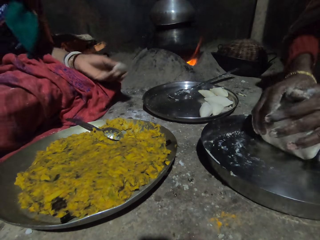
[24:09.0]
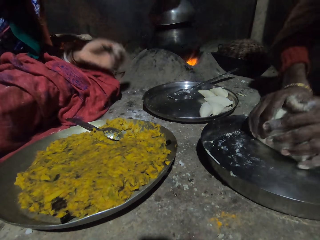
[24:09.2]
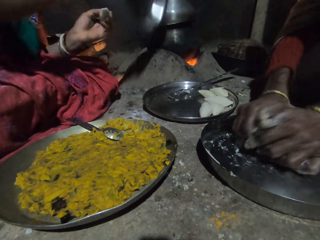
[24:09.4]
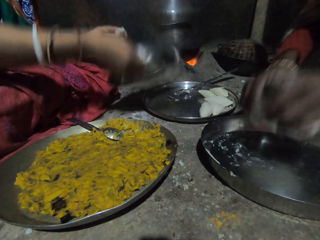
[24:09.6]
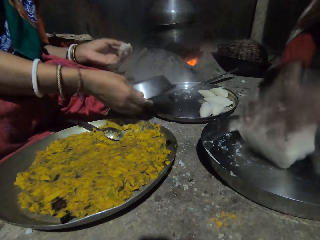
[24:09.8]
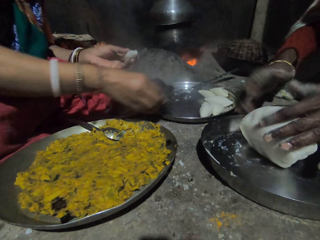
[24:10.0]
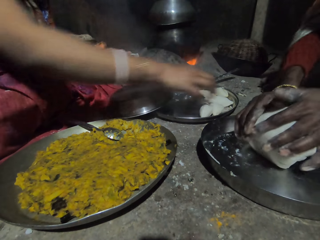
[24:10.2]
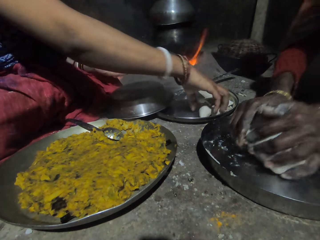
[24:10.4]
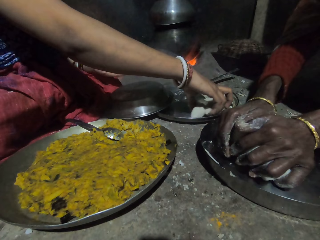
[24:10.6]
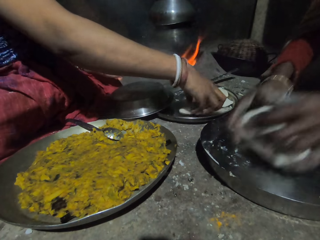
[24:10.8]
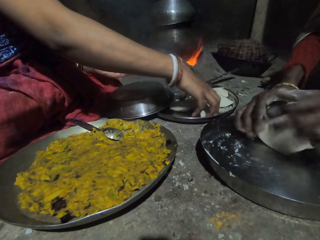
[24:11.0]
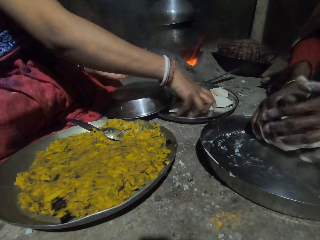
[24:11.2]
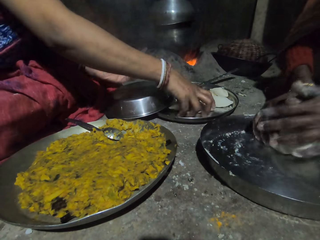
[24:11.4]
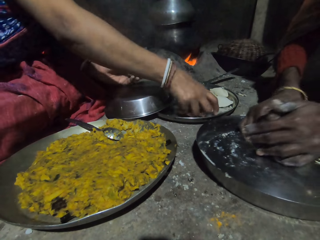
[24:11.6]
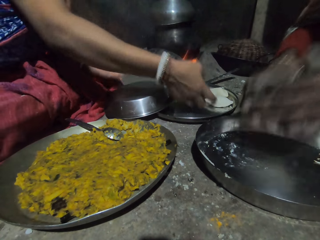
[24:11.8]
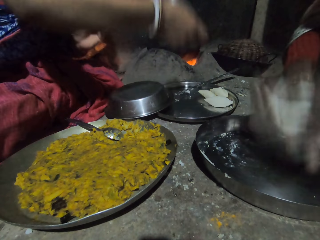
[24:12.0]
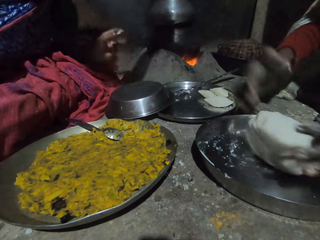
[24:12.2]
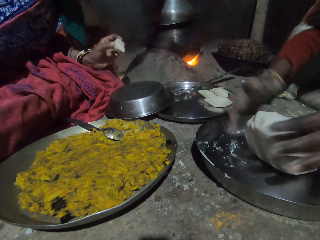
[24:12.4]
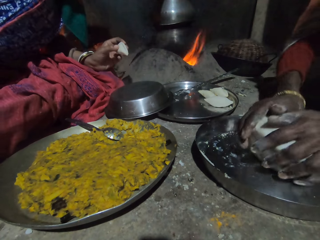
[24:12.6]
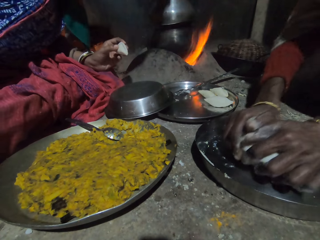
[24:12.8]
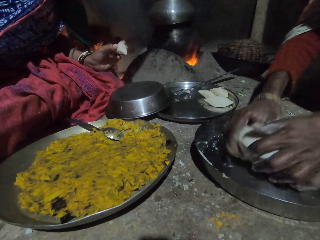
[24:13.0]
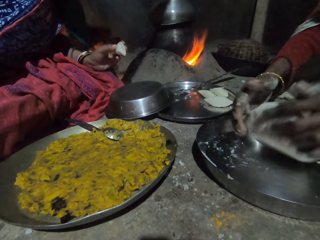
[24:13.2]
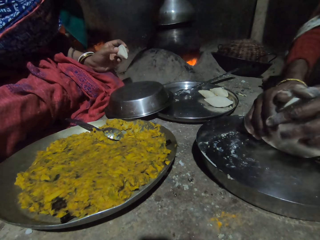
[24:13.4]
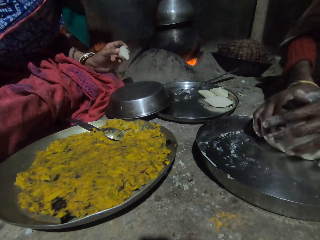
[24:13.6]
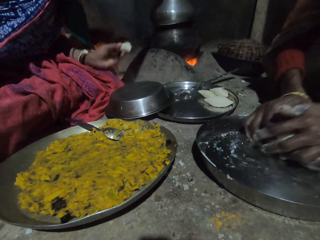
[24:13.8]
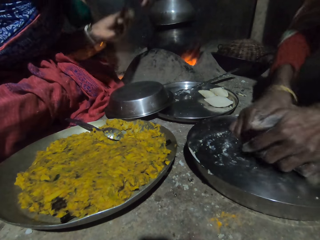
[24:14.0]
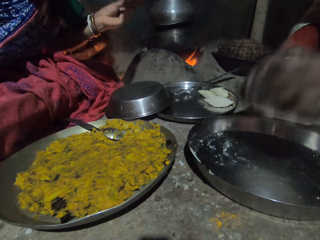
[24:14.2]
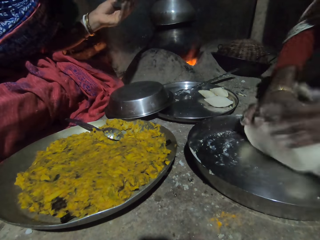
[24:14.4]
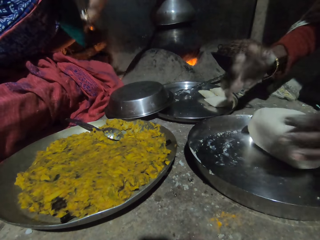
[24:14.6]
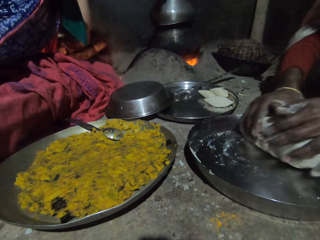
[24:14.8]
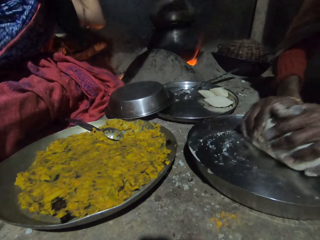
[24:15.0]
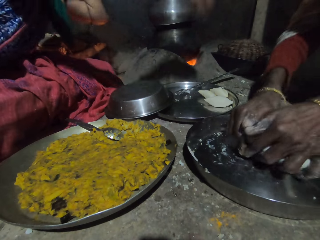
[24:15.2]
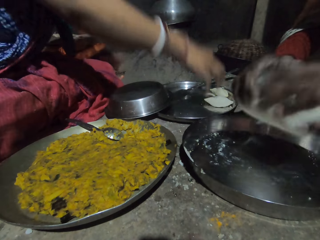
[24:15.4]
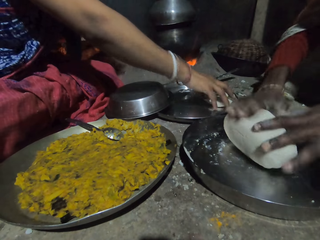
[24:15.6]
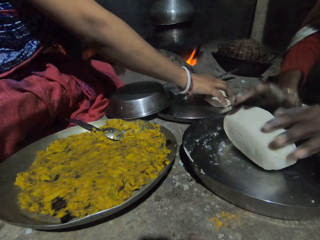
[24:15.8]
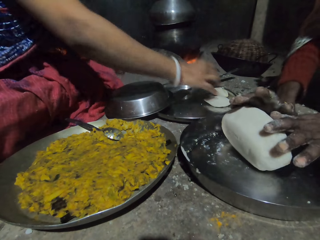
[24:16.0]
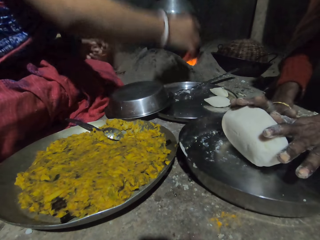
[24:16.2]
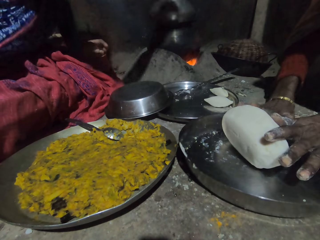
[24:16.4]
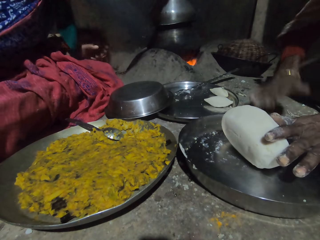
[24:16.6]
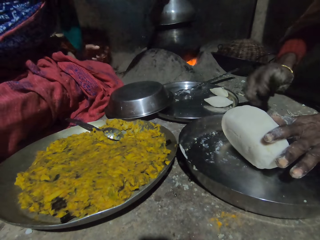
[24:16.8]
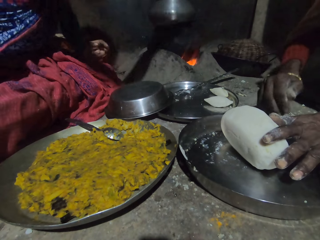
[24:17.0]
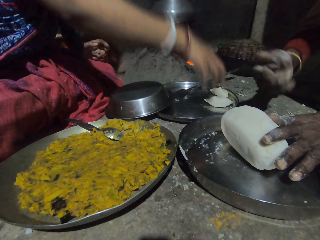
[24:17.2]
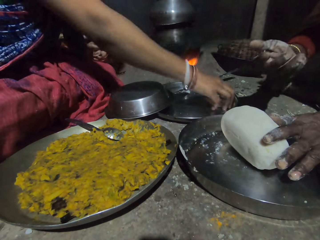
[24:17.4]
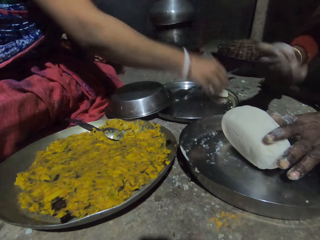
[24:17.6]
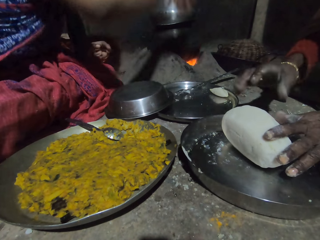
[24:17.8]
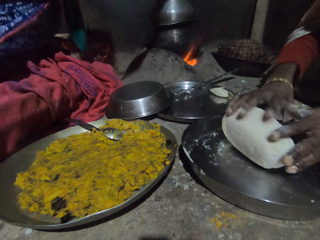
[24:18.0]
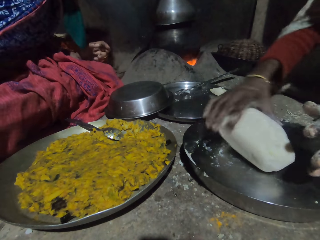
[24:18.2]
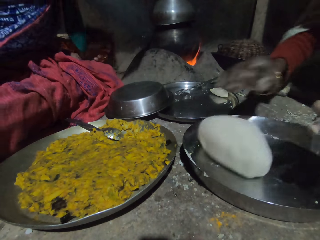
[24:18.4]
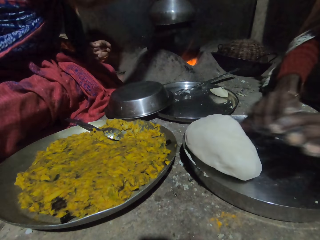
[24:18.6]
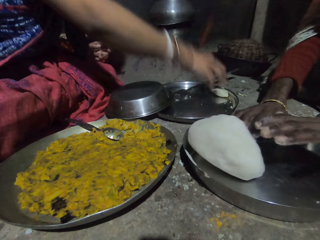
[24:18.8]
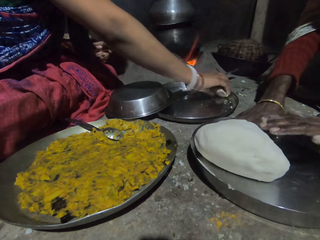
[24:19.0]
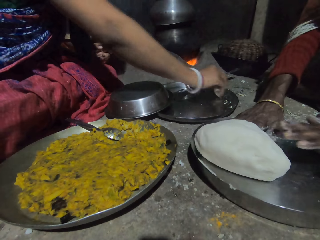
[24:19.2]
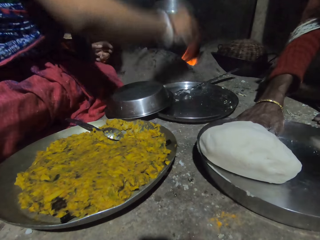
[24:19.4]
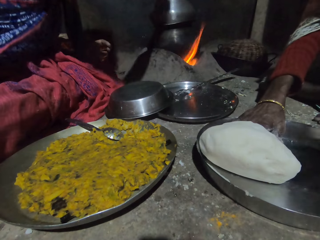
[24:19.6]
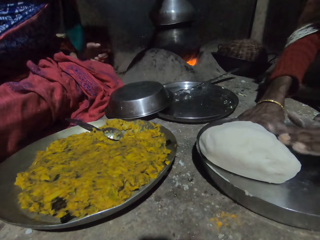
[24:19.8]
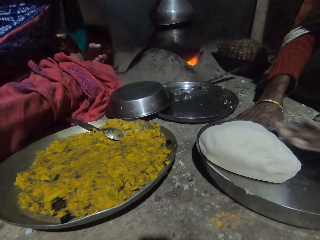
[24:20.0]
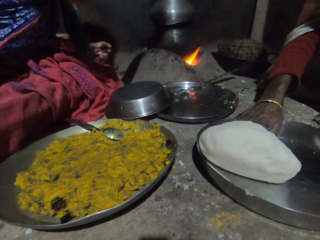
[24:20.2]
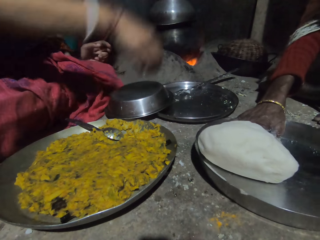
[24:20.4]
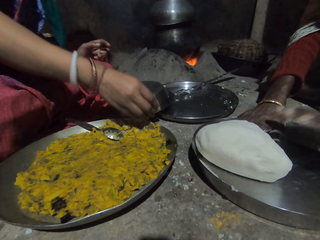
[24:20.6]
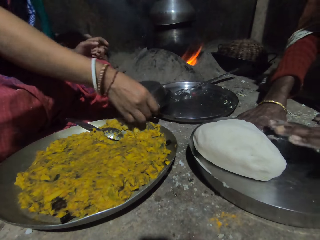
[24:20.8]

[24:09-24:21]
The camera wearer opens the pot. A woman puts down the bowl. The camera wearer puts the pot lid down and picks up the pieces of ugali. The woman puts the doughs in the pot. The camera wearer puts the pieces of ugali in the pot. The woman does something. Another woman presses the ugali with hands. The camera wearer picks up the pieces of ugali. A person scrubs the hand on the edge of the tray. The camera wearer puts the pieces of ugali in the pot. They pick up the piece of ugali, put the piece of ugali in the pot, pick up the piece of ugali, and put the piece of ugali in the pot.

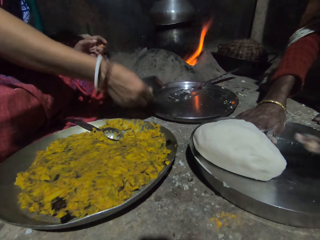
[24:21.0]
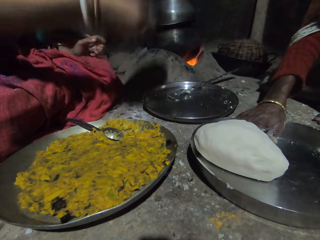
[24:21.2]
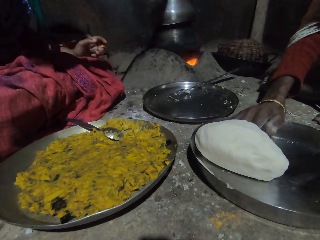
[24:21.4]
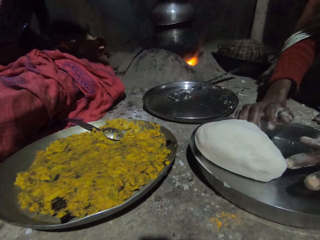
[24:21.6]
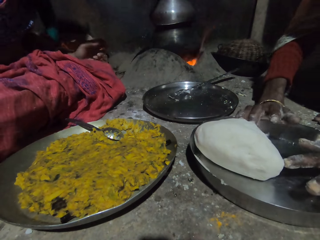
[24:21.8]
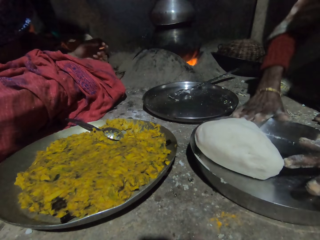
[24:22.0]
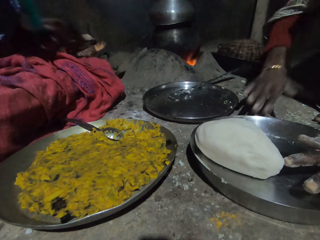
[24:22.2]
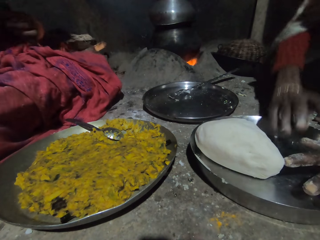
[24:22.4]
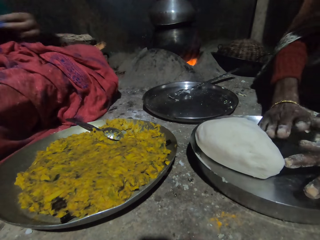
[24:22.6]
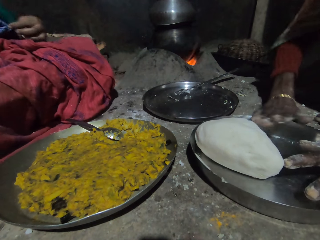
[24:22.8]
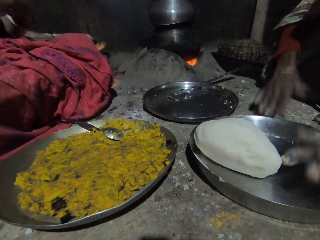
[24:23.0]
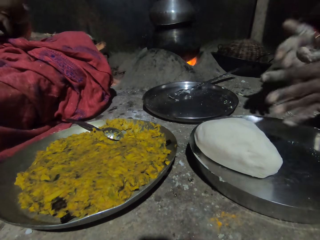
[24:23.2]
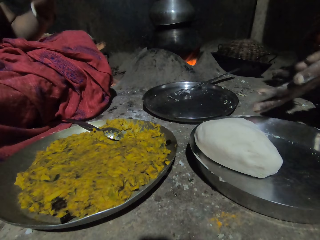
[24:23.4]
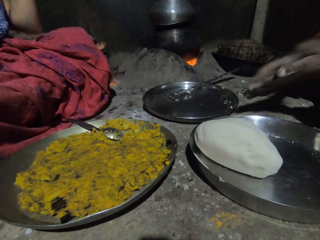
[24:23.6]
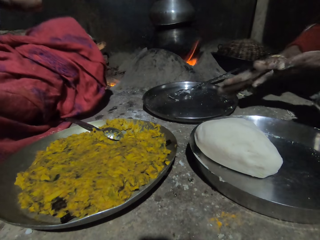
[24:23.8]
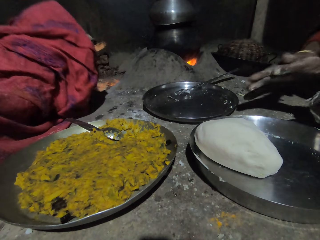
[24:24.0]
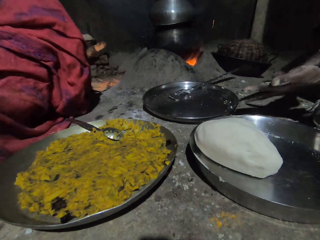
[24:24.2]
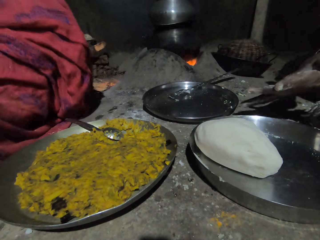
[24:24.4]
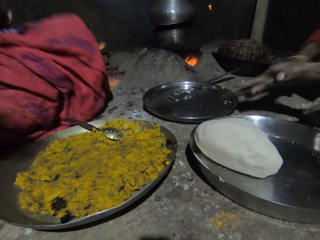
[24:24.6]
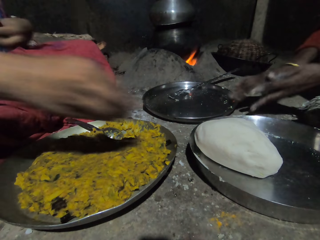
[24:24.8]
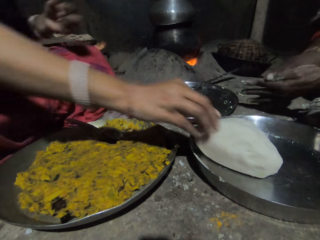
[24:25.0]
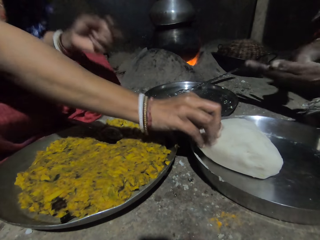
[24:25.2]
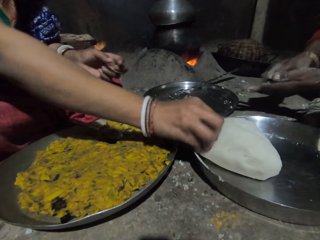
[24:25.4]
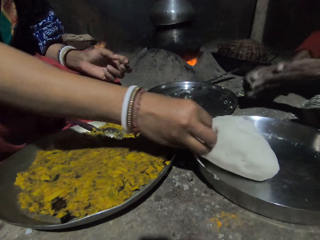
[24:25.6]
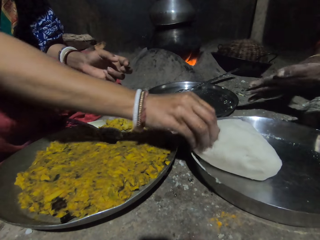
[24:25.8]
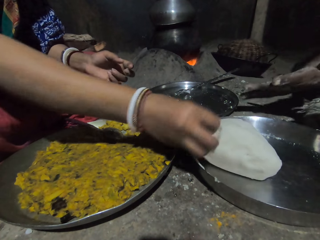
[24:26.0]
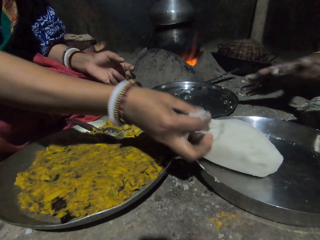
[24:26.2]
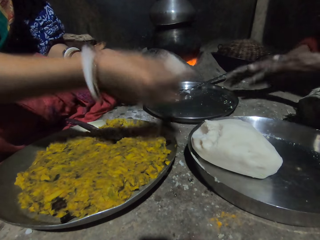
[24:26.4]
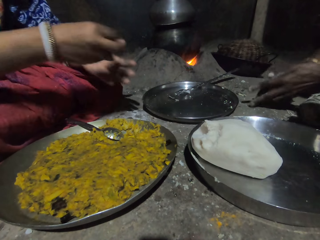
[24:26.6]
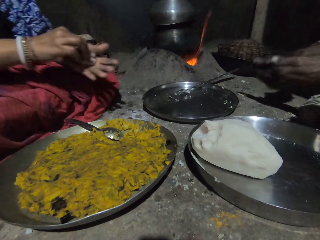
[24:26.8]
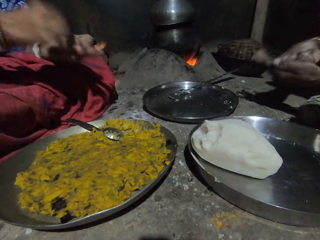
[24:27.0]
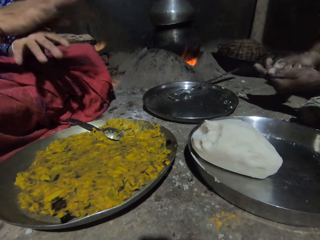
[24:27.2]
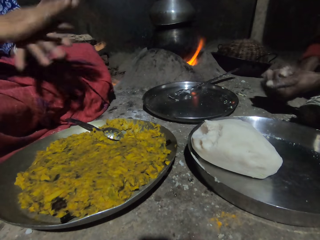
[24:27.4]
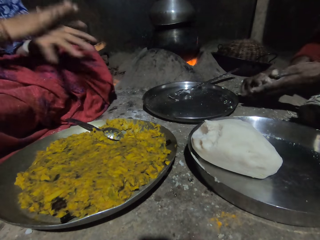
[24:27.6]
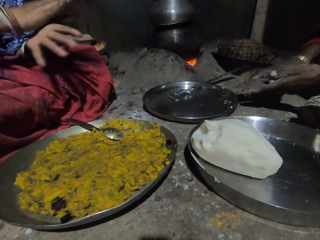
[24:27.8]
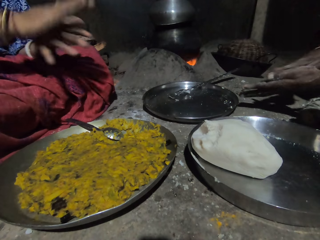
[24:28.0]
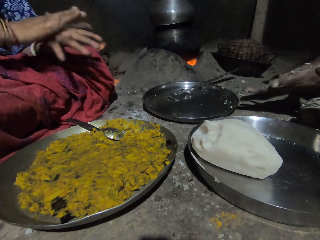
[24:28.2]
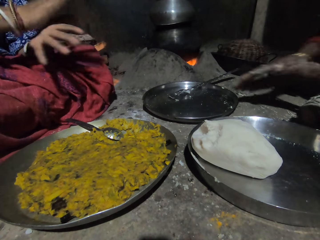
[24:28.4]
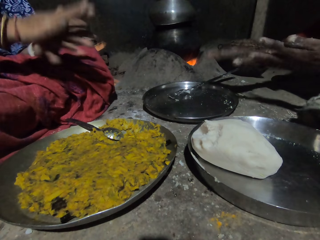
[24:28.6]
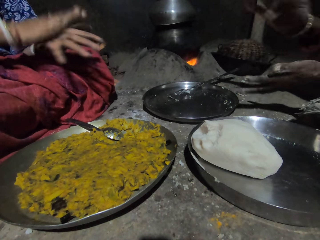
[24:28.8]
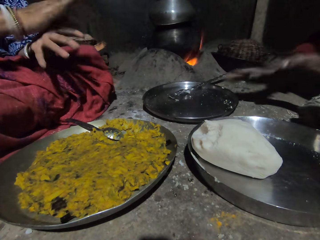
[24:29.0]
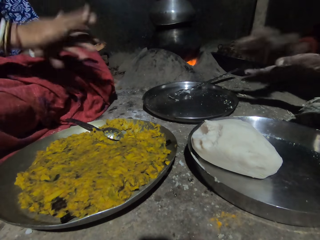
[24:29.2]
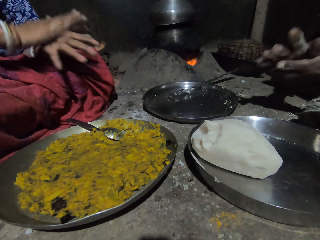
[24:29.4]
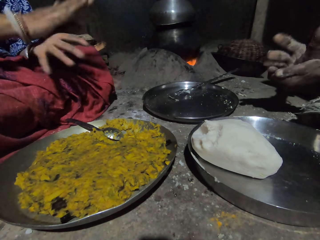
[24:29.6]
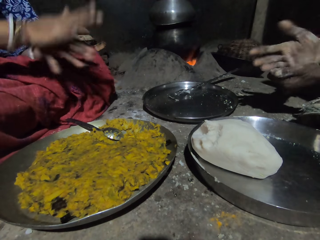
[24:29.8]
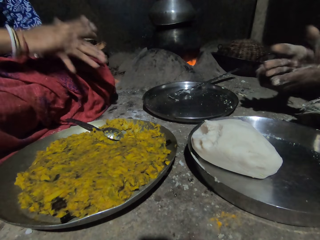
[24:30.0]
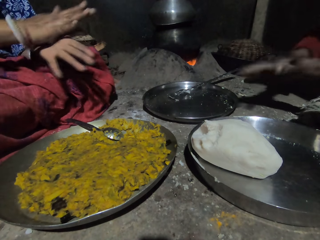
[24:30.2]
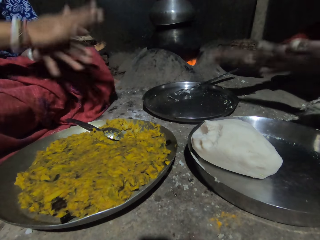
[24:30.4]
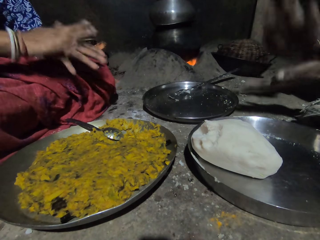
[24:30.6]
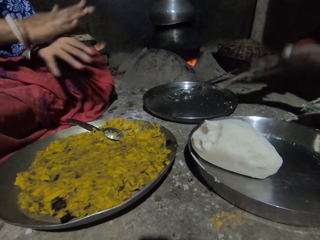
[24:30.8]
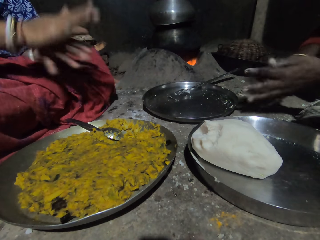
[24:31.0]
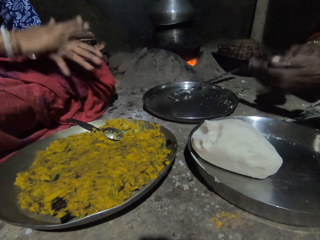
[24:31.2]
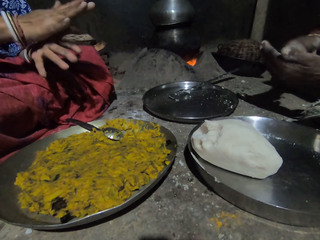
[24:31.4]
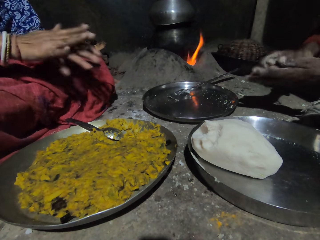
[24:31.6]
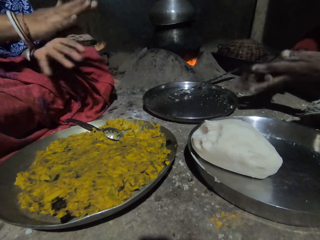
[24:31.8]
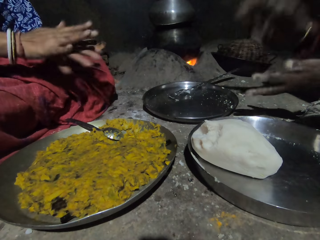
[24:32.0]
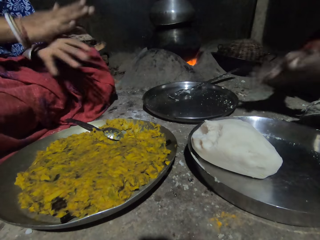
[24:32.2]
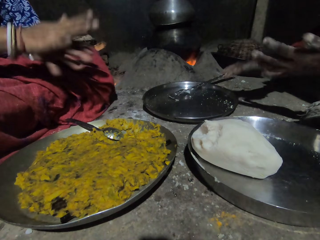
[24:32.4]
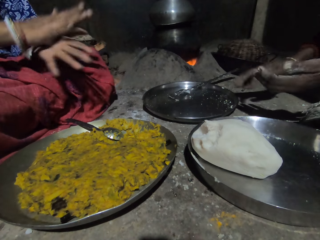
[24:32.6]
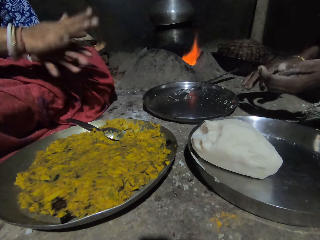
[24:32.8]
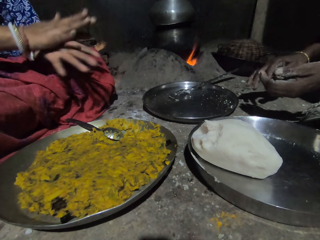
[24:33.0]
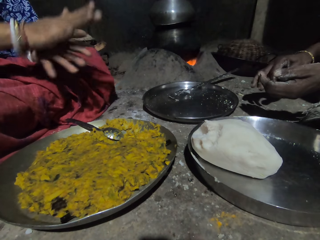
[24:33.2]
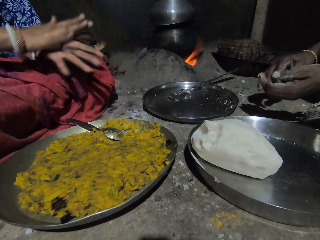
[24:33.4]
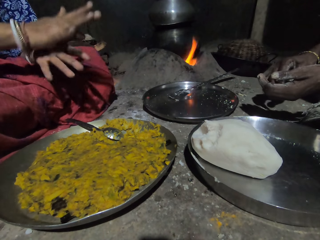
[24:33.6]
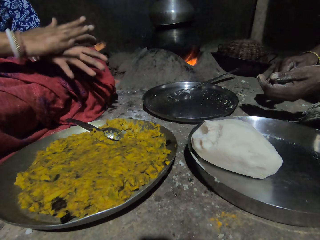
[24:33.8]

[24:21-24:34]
The camera wearer picks up the metal lid. A woman picks up the plate. The camera wearer closes the pot. Another woman rubs the hand on the tray and rubs the hands. The camera wearer cuts the piece of ugali. The first woman pinches the dough. The camera wearer rolls the piece of ugali. The first woman molds the dough in the hand. A person rubs off the palms.
